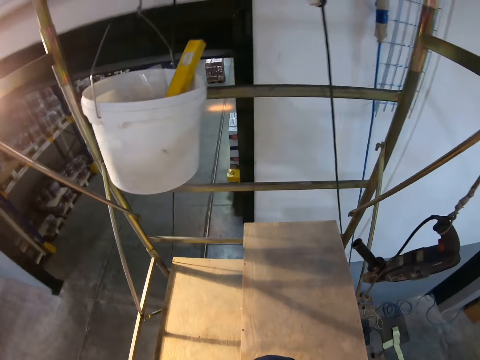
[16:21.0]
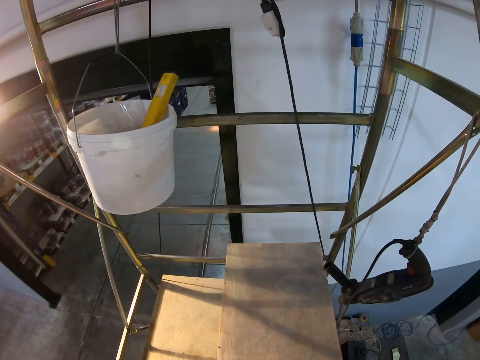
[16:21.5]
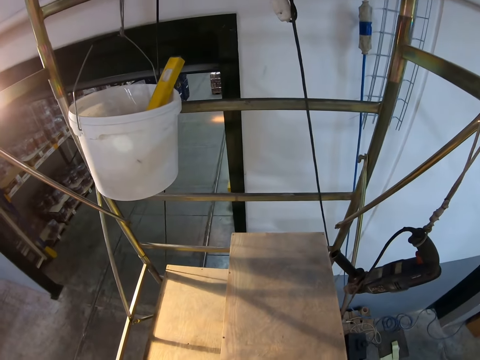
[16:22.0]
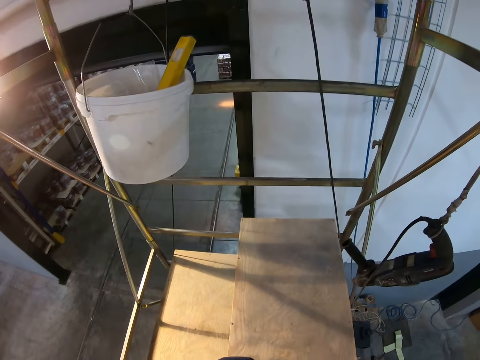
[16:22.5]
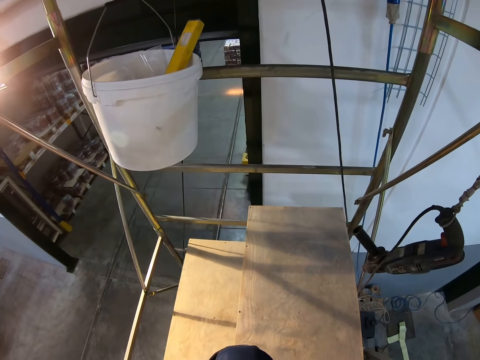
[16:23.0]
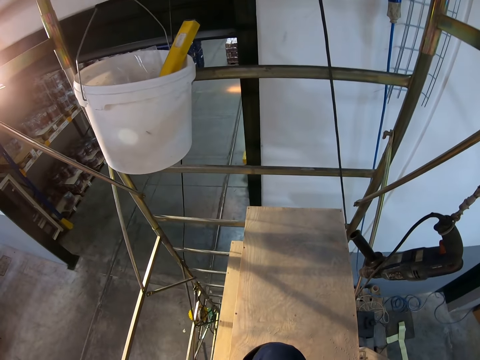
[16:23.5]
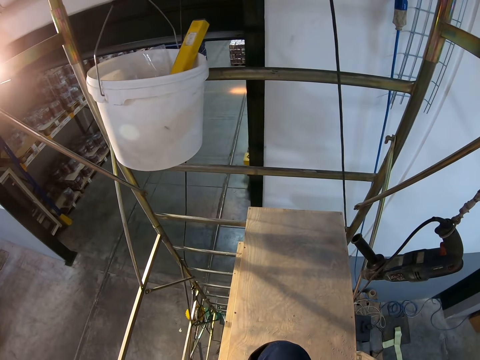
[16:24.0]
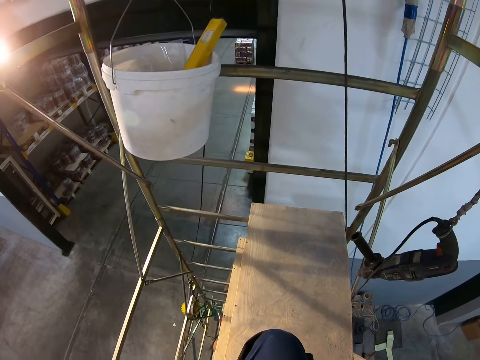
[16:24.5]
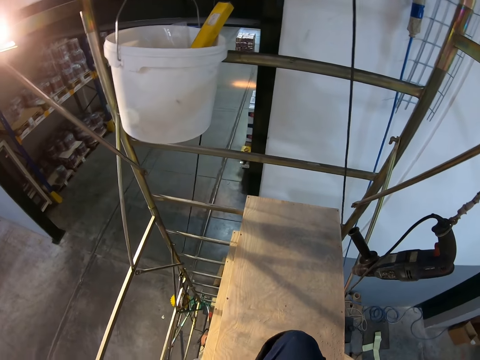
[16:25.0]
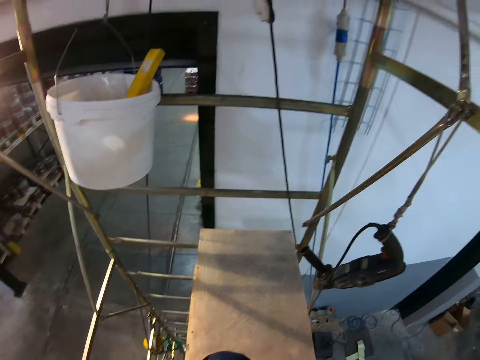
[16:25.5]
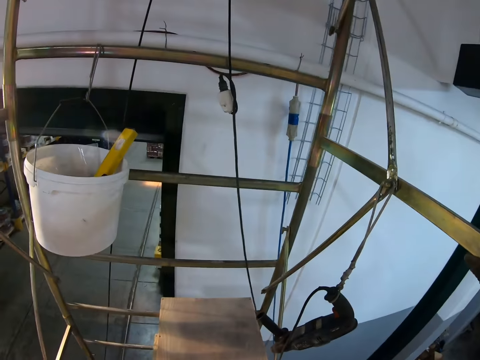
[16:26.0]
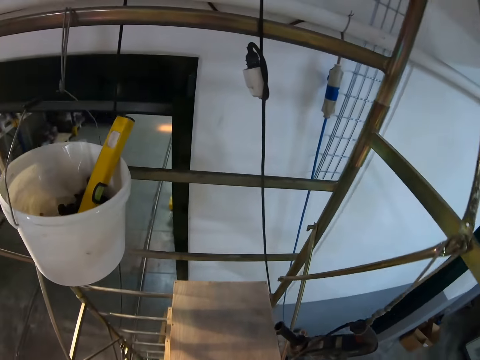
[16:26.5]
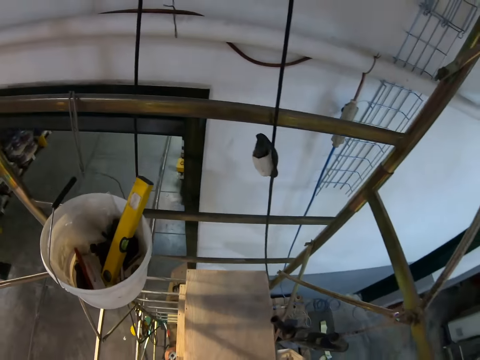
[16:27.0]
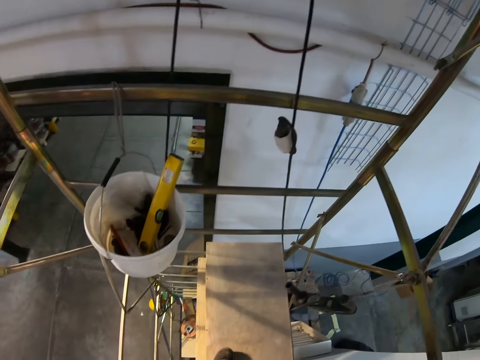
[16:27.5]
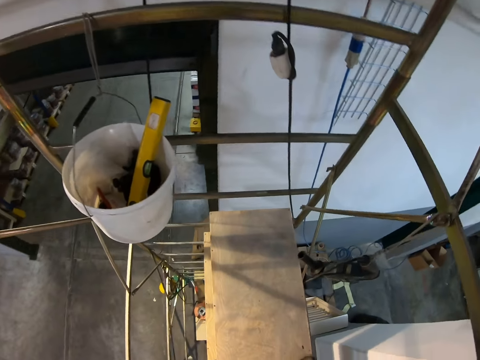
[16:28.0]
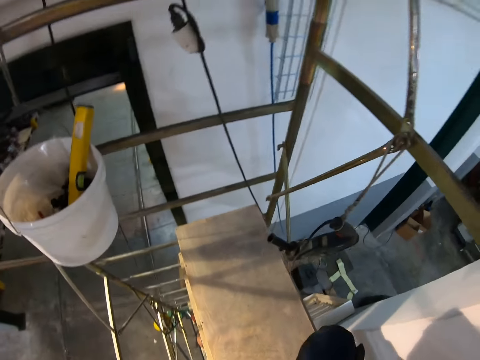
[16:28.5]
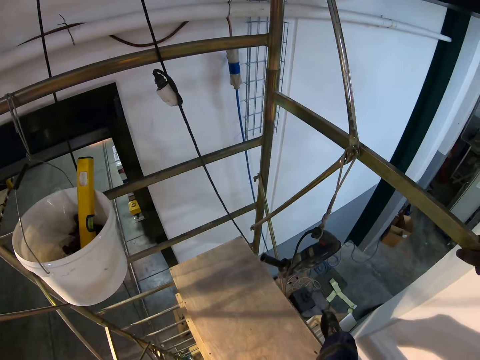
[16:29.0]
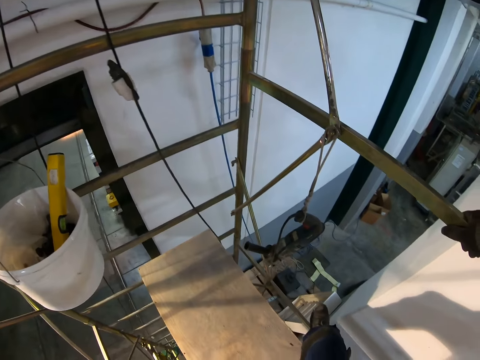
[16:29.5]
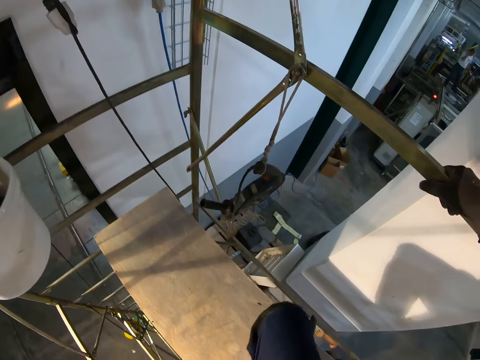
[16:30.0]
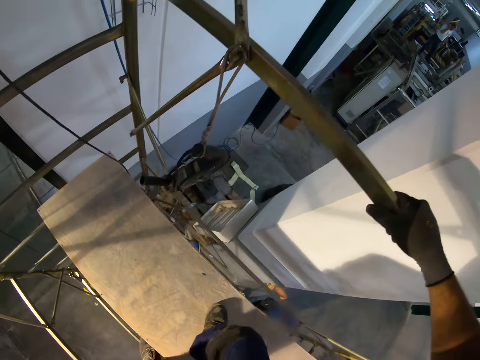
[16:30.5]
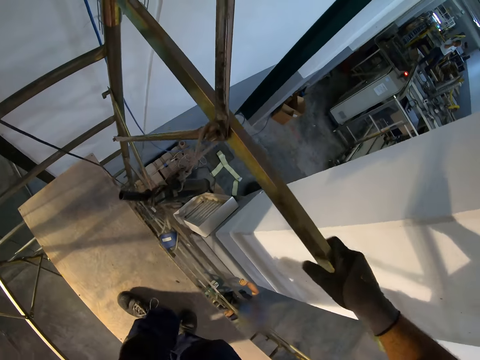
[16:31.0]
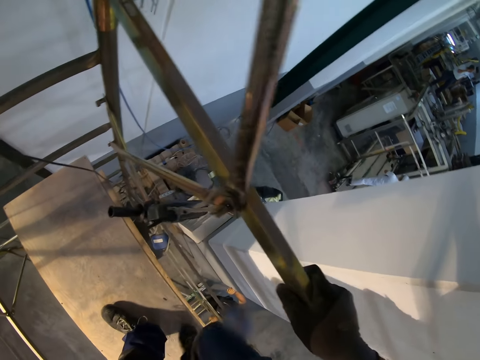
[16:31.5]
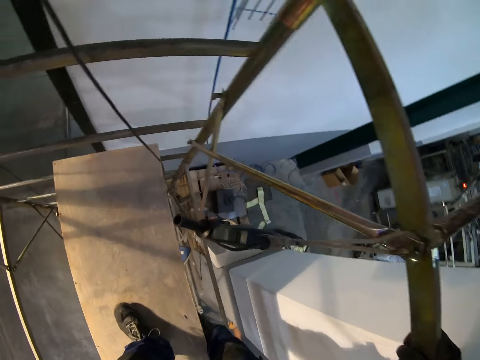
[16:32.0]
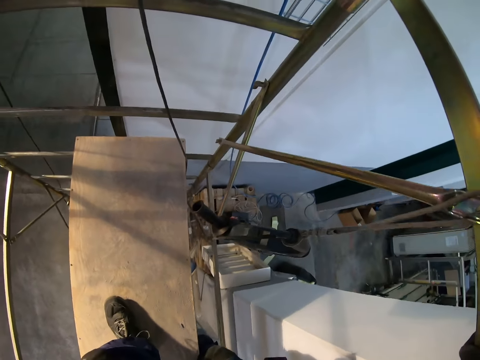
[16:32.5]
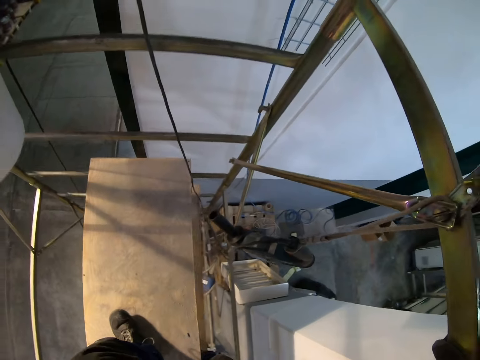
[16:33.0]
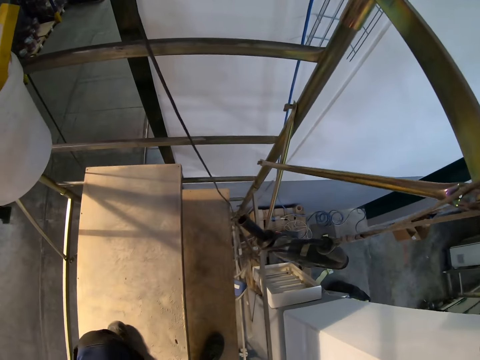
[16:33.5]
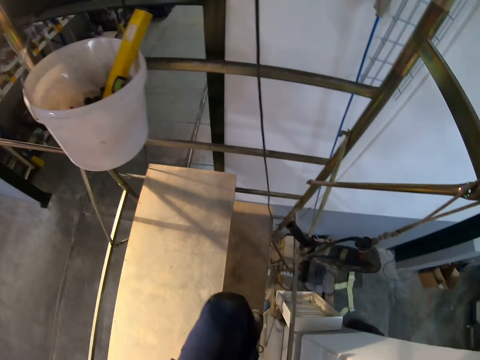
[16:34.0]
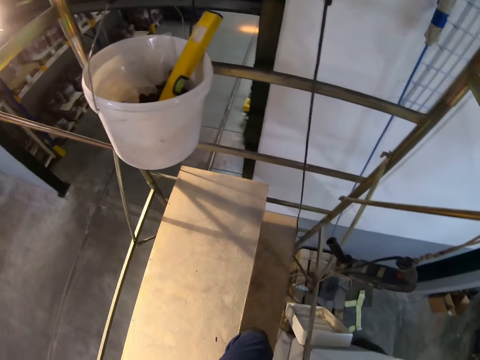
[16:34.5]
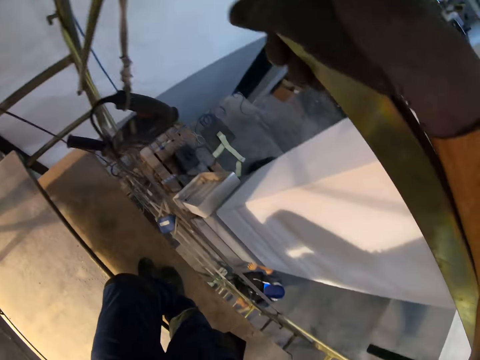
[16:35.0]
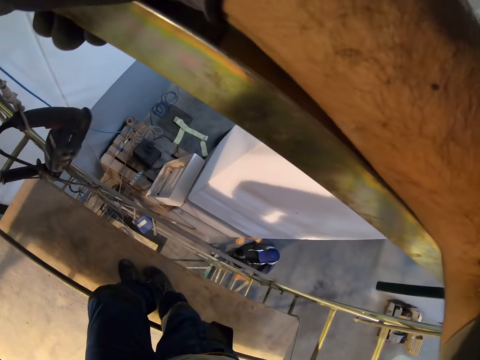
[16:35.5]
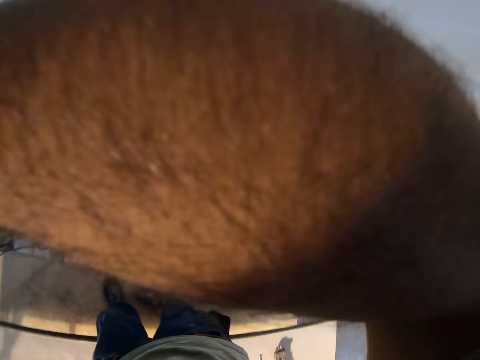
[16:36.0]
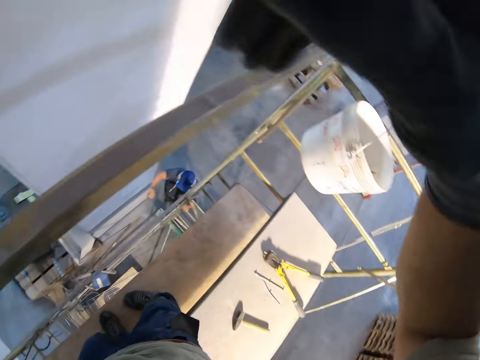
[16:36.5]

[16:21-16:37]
The camera wearer drags a piece of wood with the leg. They look at the bucket. They walk on the ladder. They step on the wood.

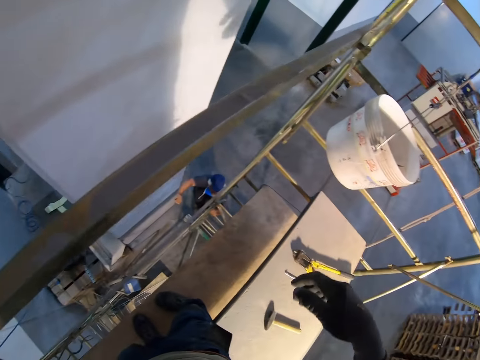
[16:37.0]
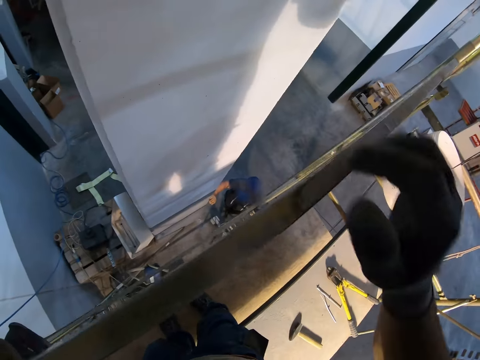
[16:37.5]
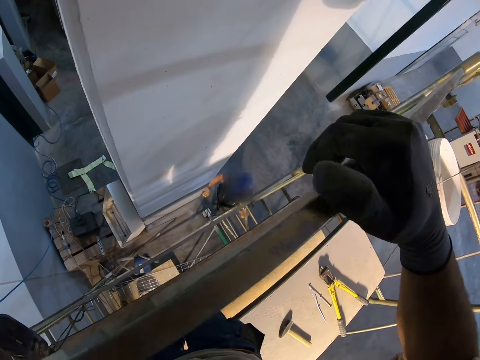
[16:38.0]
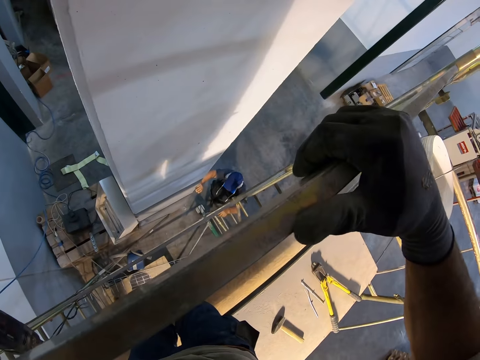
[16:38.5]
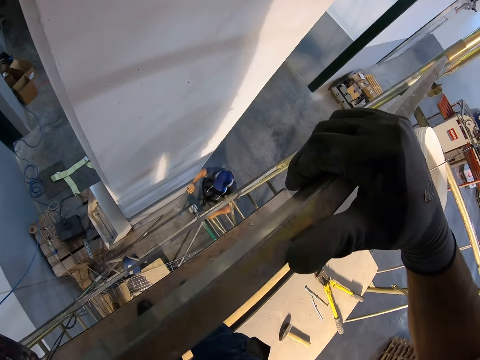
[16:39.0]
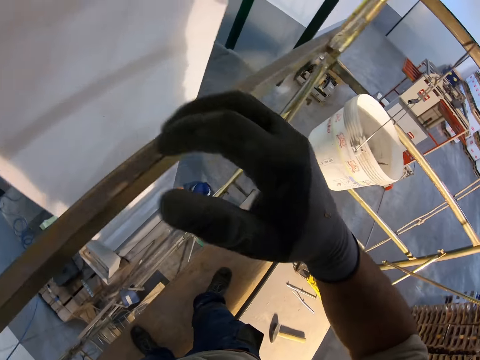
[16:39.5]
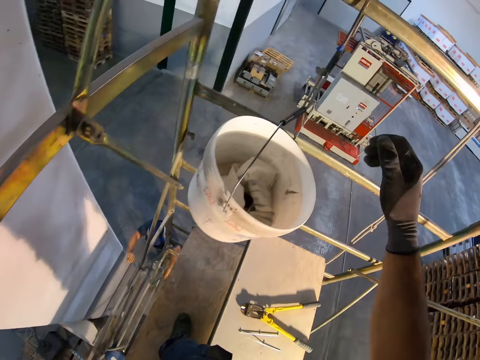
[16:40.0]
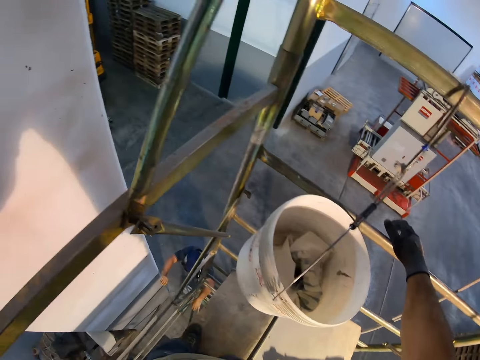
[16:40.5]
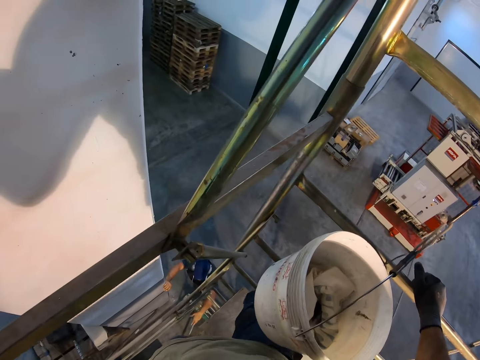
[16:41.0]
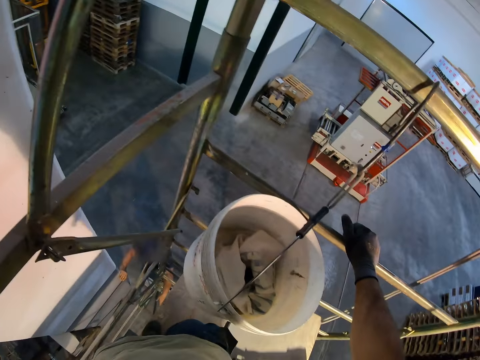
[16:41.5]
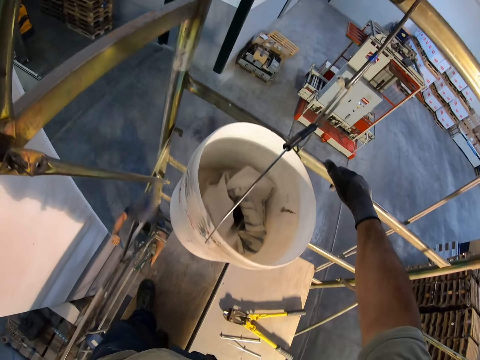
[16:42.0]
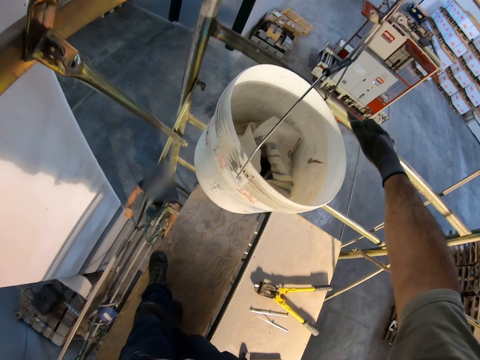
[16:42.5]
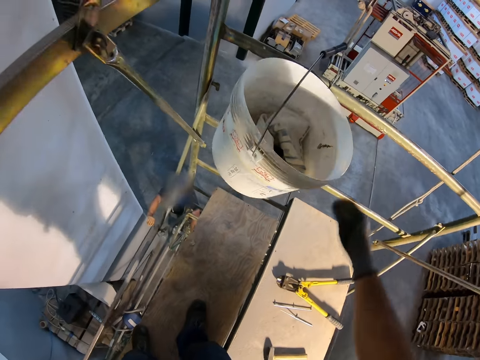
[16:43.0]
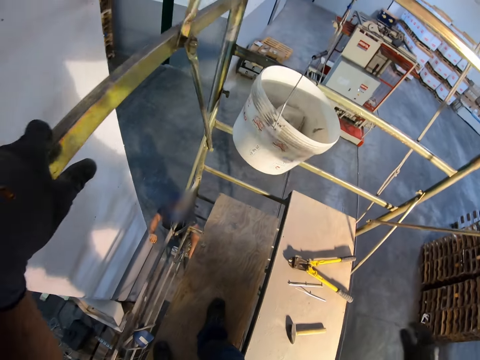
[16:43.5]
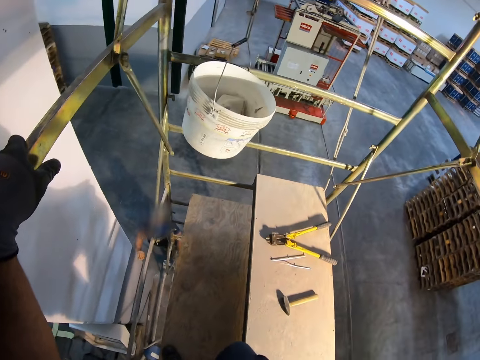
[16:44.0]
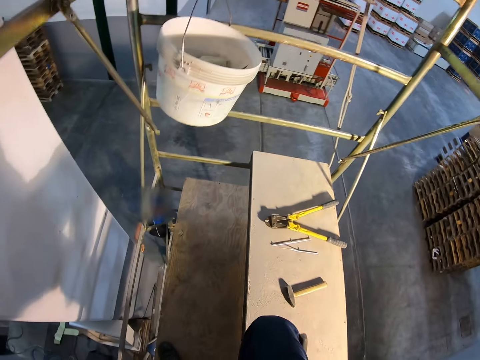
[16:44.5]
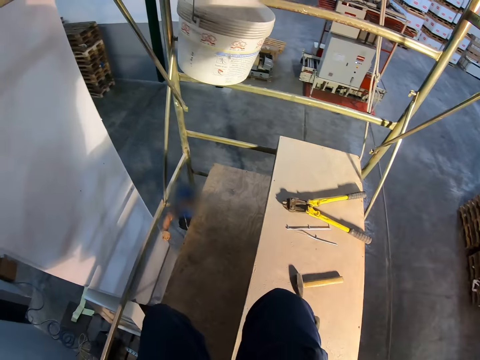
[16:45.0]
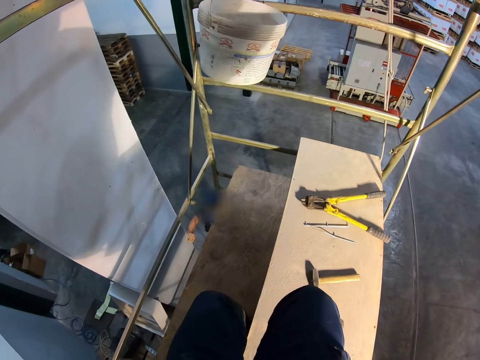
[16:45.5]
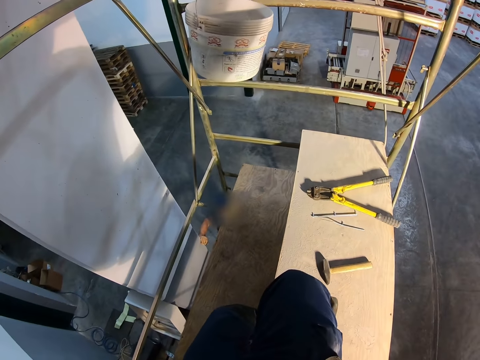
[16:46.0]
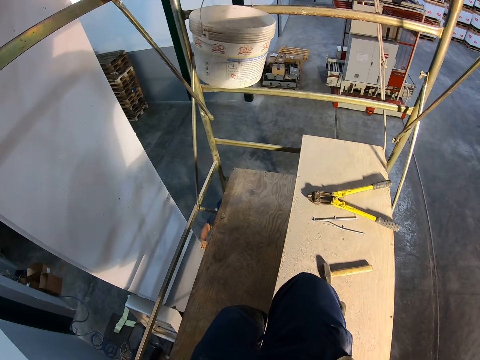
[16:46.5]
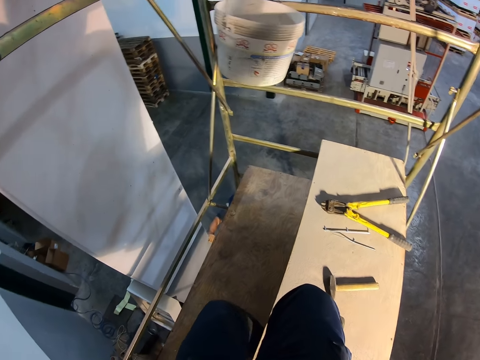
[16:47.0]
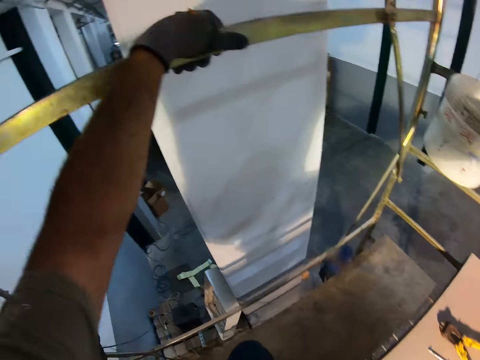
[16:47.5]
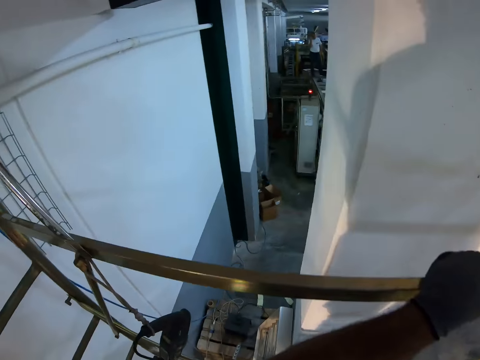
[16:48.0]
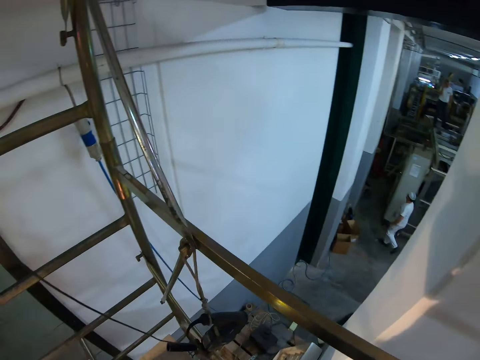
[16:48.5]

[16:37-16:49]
The camera wearer holds the ladder.
